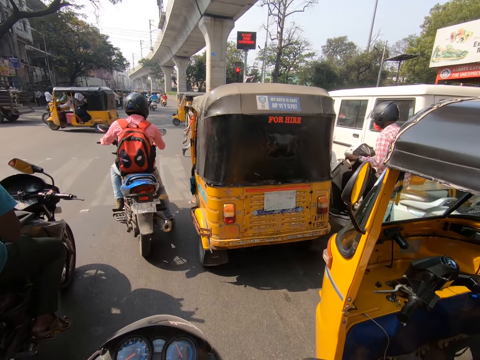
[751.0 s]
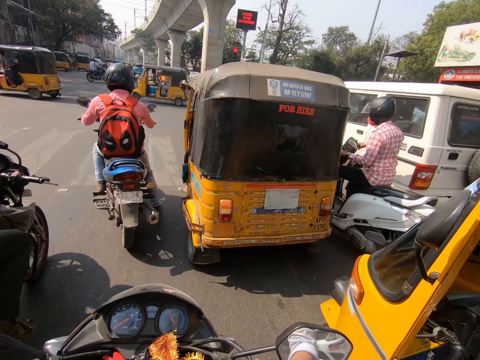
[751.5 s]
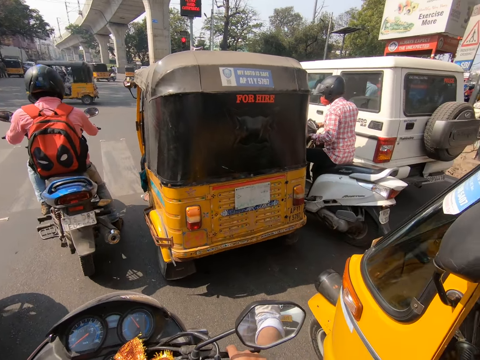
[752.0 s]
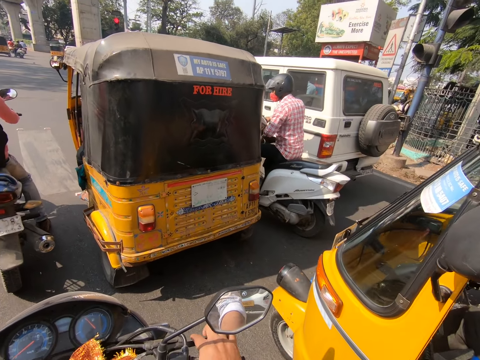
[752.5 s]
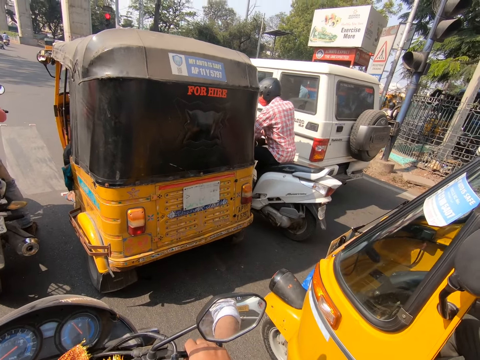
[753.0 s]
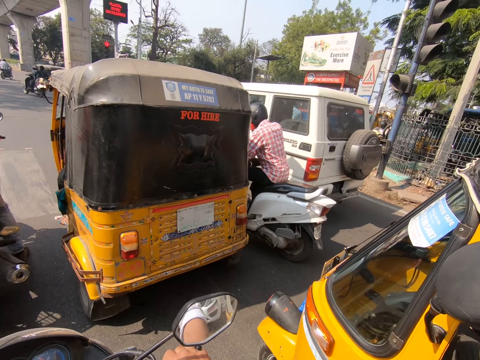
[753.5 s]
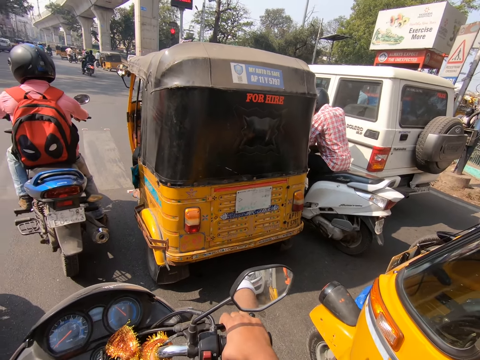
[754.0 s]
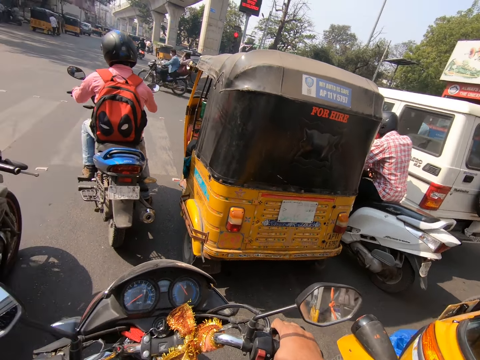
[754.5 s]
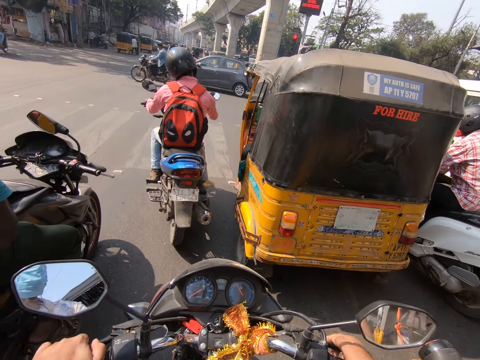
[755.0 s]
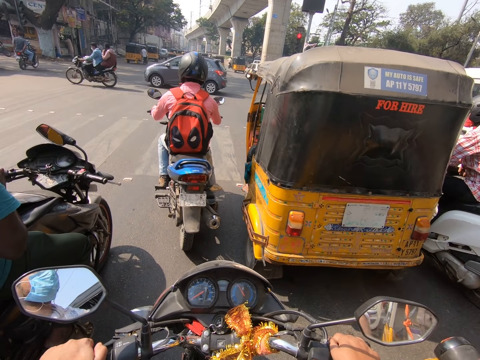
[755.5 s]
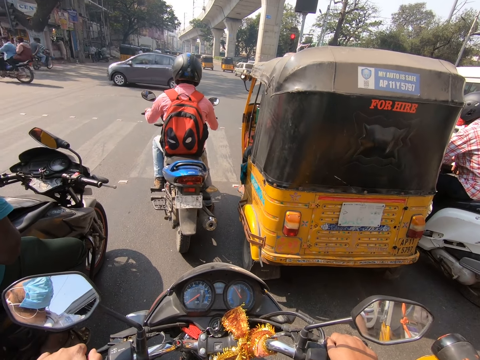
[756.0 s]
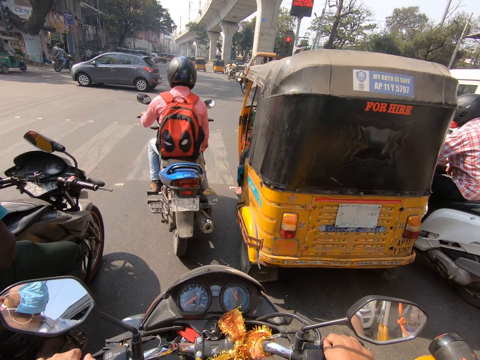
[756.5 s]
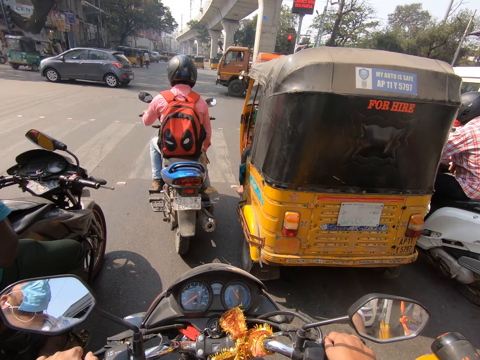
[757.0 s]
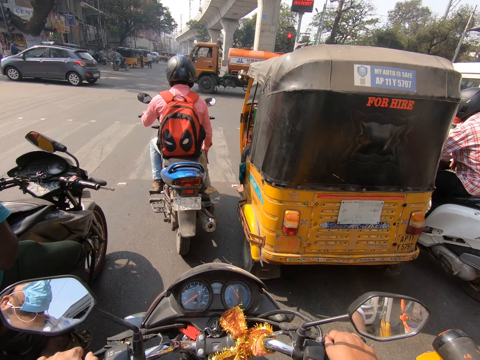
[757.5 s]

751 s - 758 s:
The camera wearer stops the motorcycle at a crossroad.

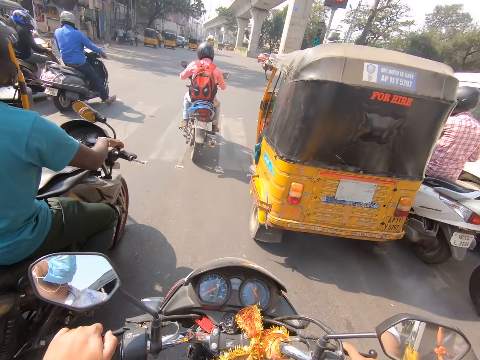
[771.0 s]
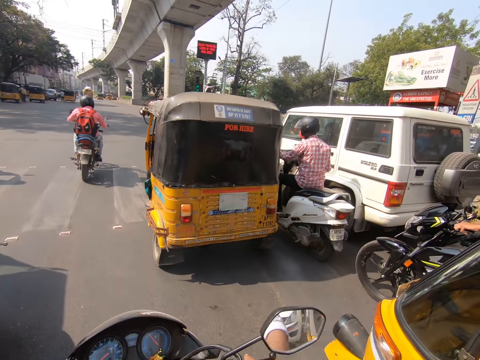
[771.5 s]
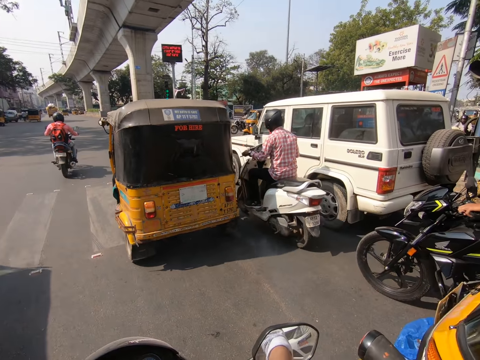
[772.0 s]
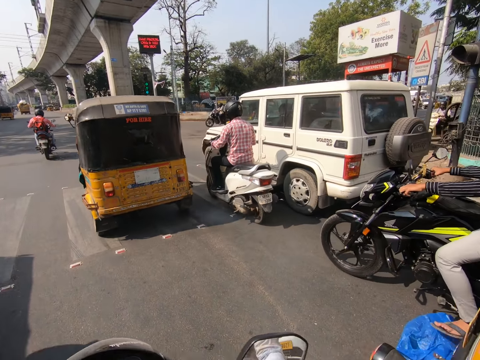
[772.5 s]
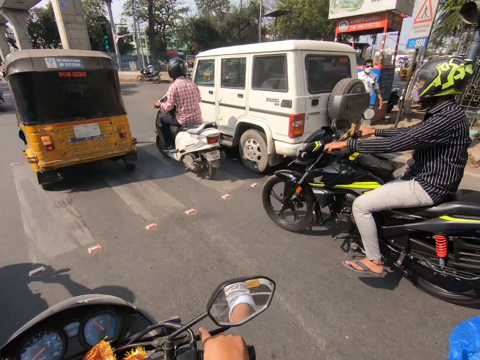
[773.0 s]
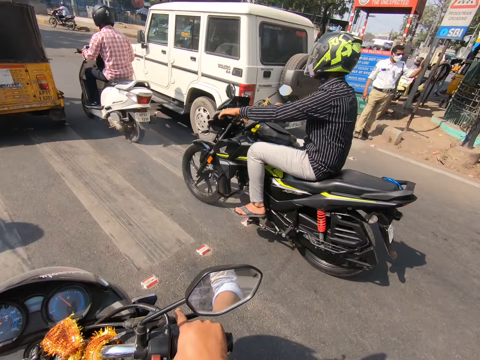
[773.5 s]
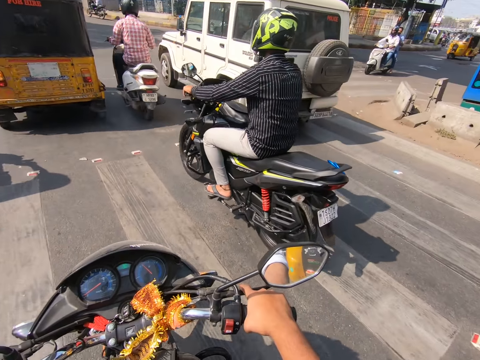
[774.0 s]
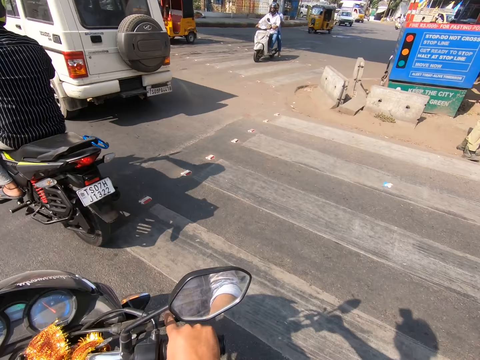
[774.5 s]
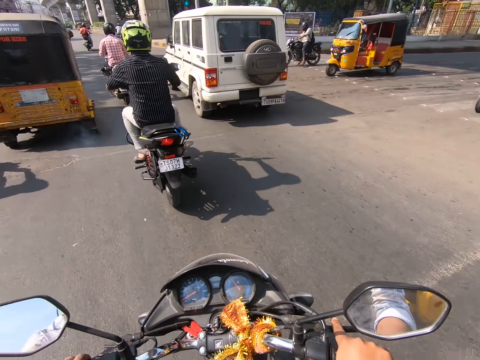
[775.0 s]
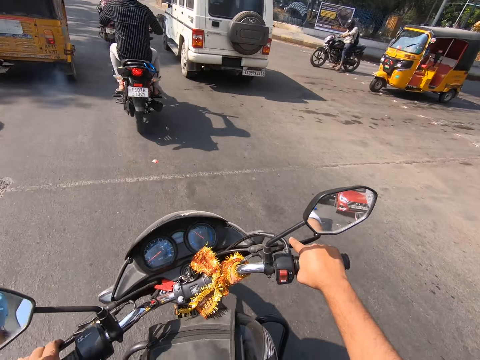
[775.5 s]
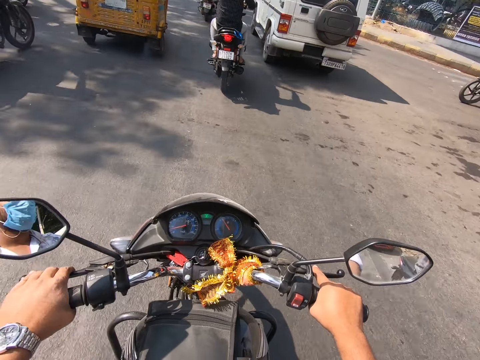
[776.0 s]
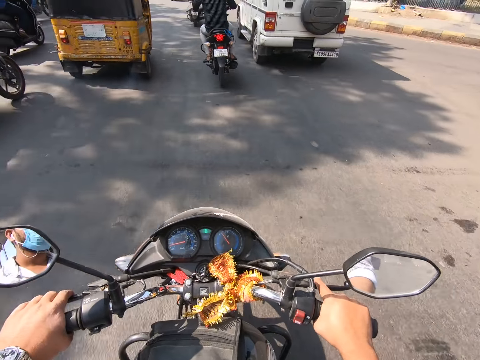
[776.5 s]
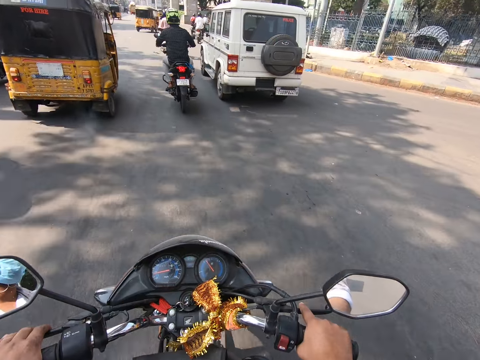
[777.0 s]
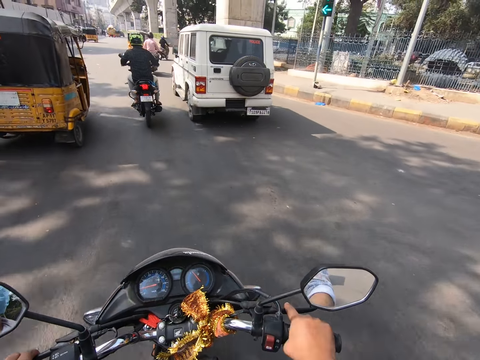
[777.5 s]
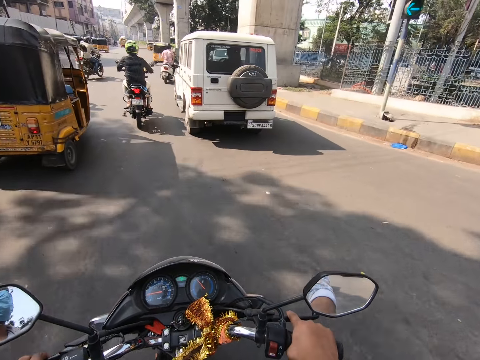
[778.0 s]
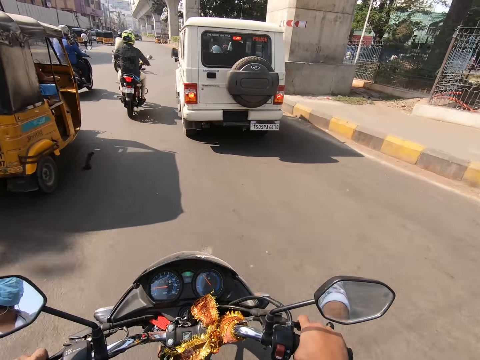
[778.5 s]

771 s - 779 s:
The camera wearer rides the motorcycle on the road with his hands.

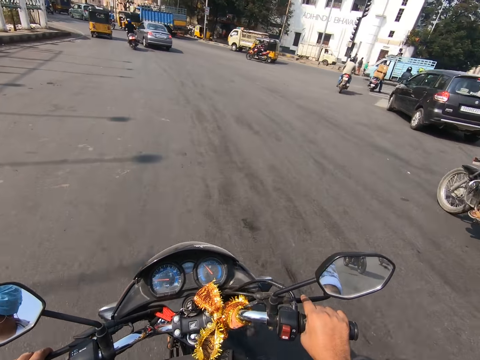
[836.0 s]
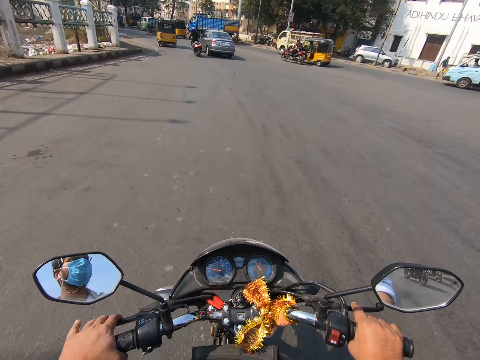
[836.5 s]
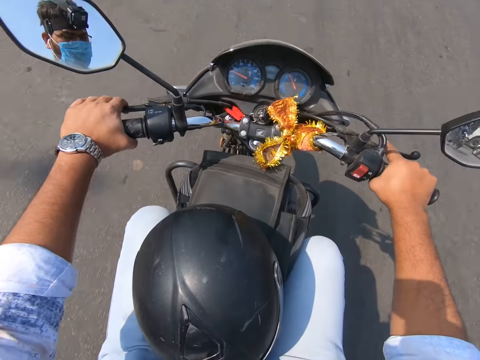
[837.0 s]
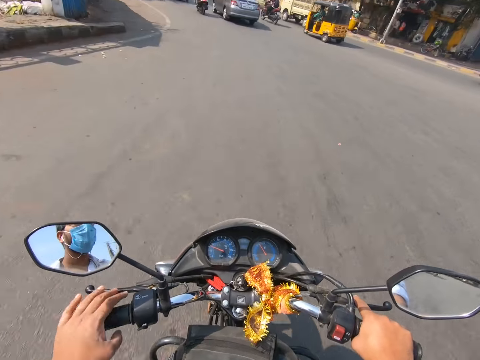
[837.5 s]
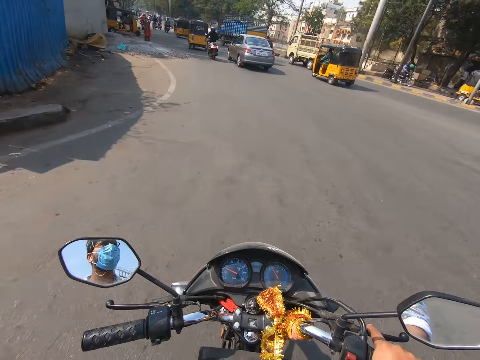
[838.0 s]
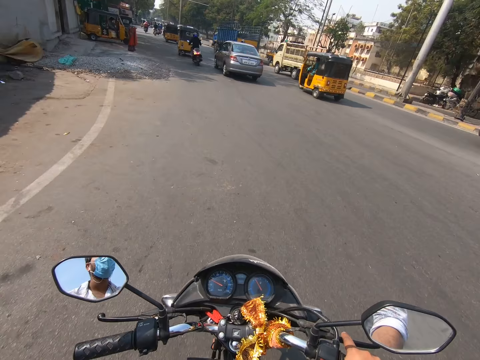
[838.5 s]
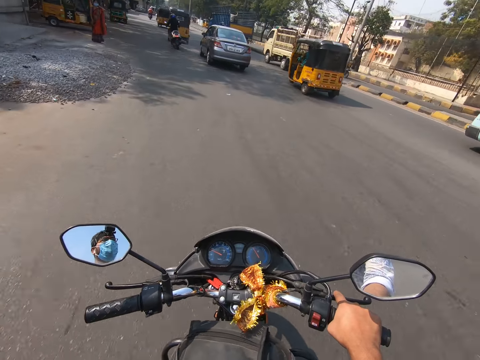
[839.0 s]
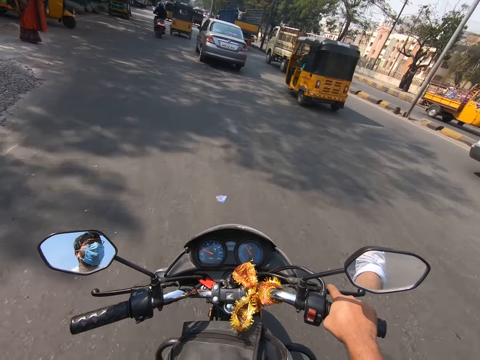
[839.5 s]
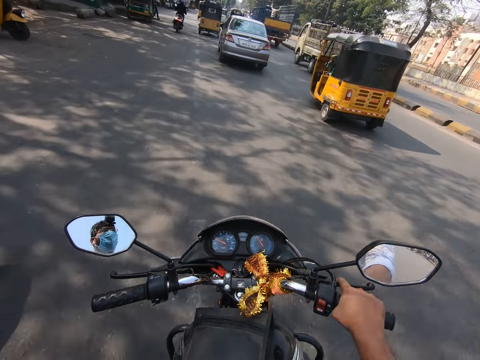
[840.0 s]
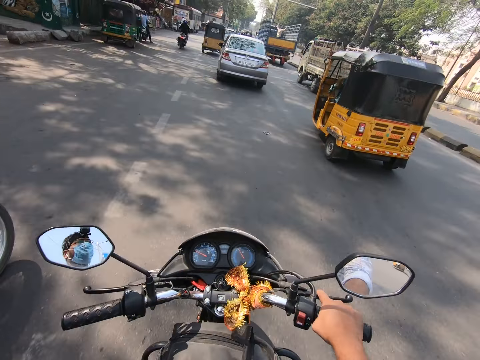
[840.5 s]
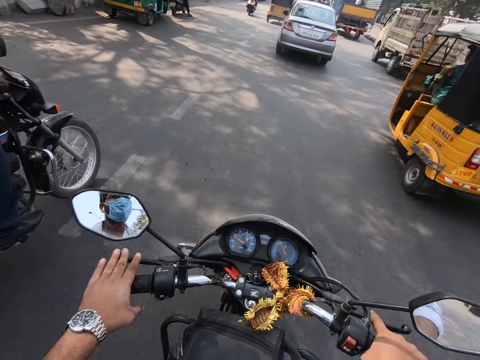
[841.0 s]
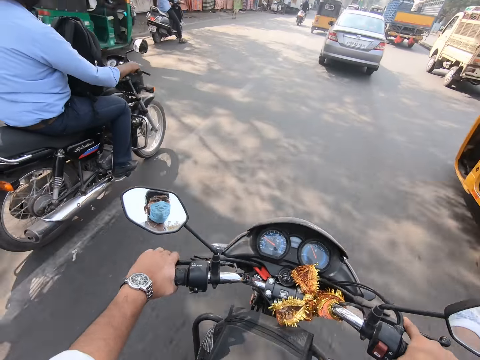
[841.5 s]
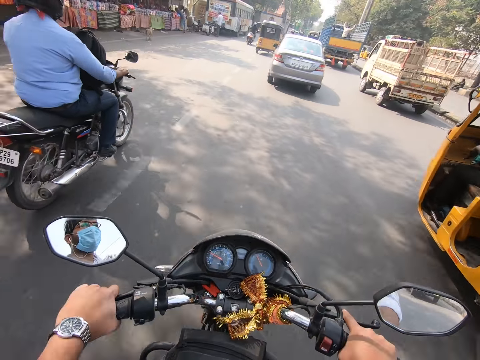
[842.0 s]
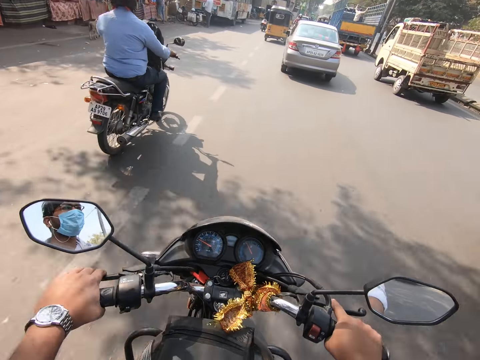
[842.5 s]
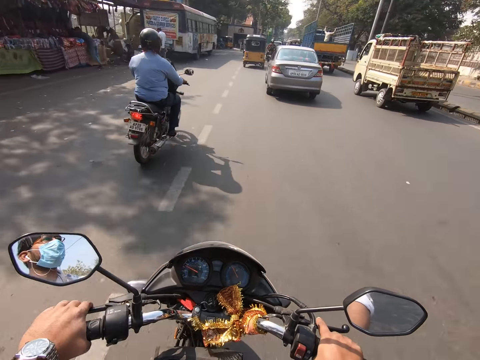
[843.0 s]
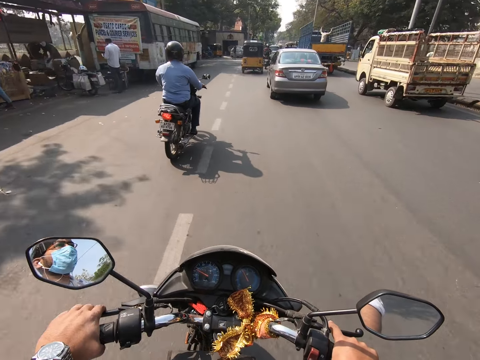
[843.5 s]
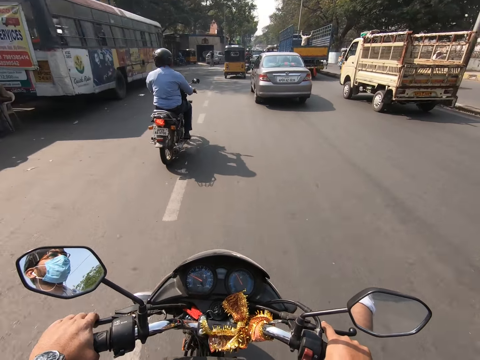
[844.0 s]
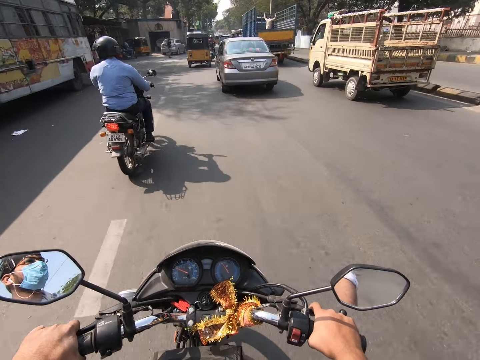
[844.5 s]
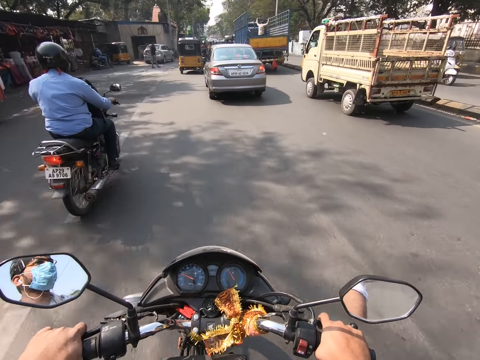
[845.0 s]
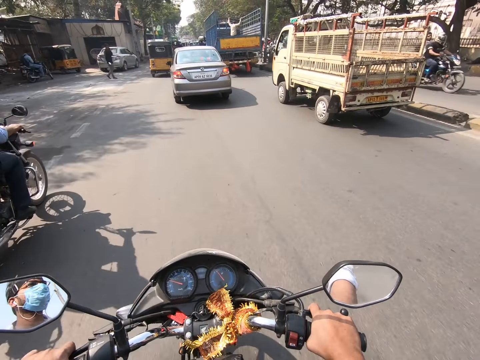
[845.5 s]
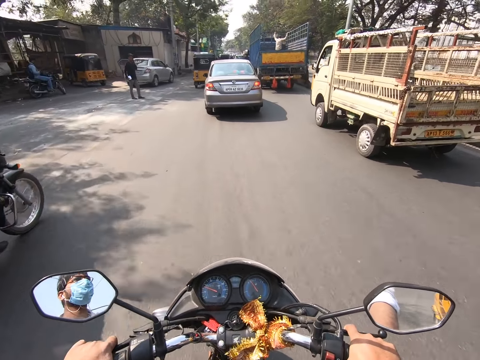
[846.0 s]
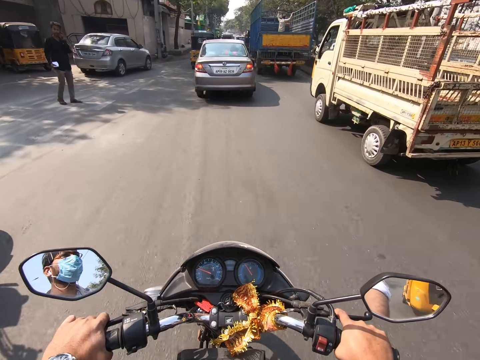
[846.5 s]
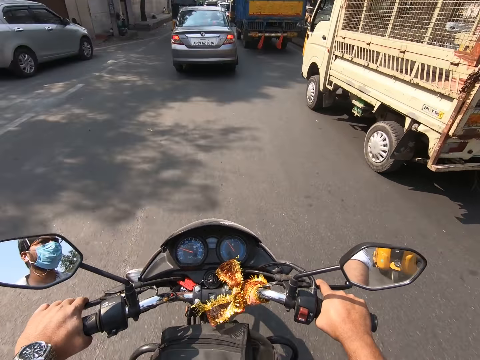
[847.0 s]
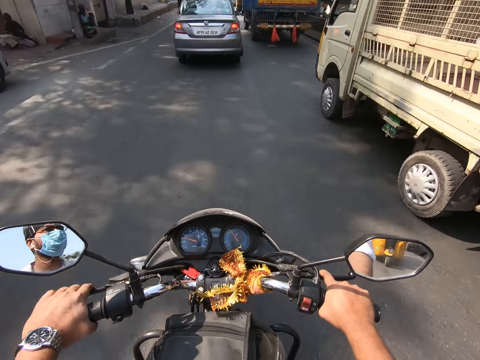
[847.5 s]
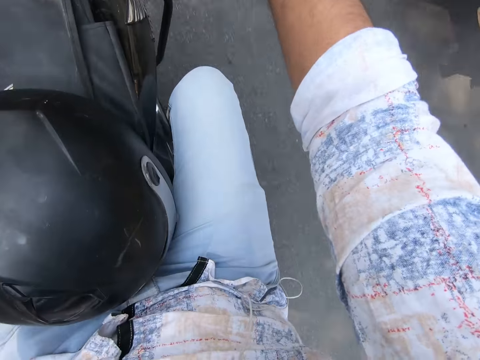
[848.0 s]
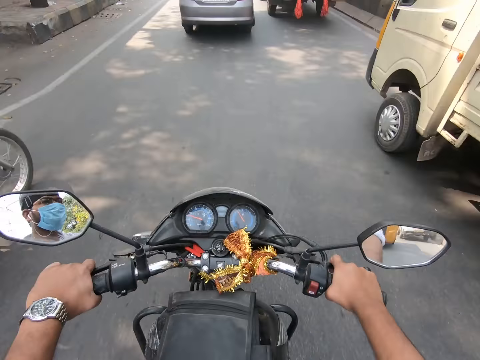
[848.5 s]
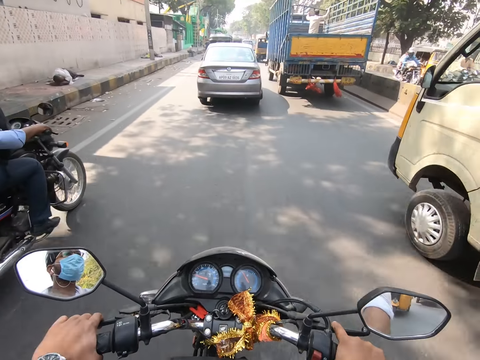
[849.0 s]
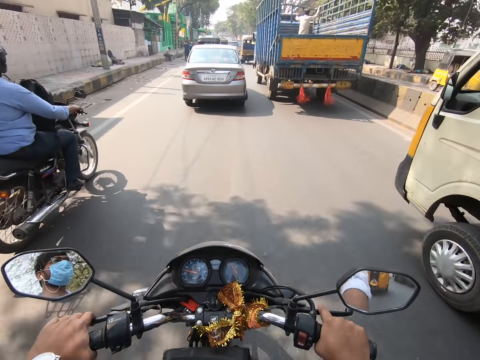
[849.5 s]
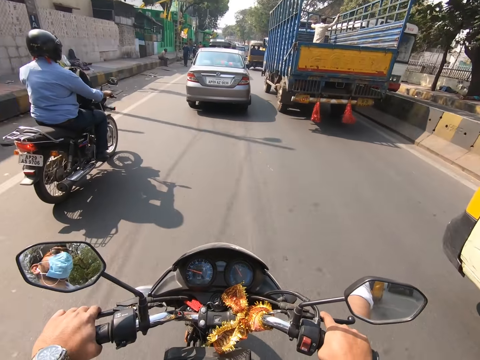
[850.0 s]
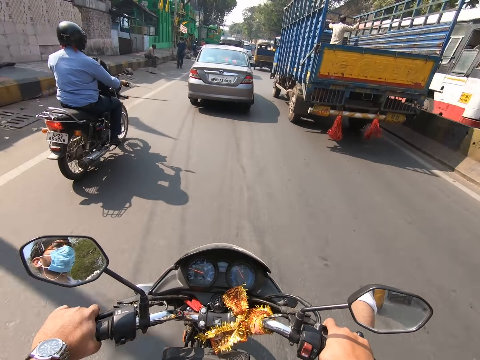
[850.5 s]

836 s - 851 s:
The camera wearer takes his left hand off the left handle of the motorcycle. He holds the left handle of the motorcycle.
